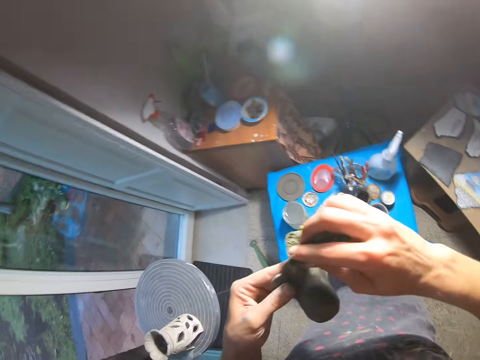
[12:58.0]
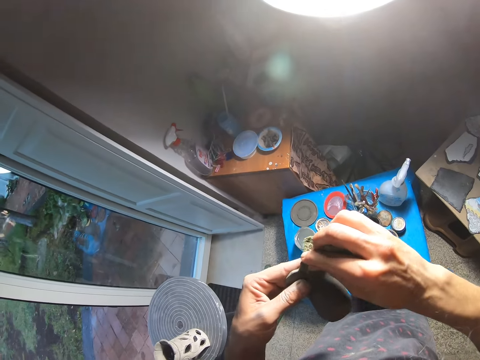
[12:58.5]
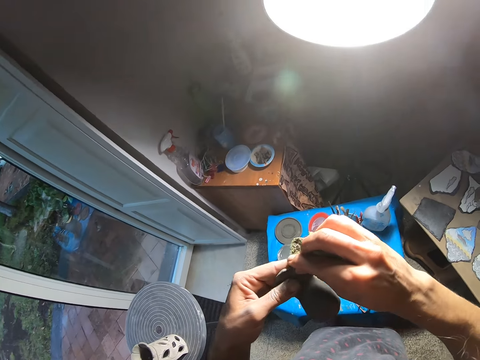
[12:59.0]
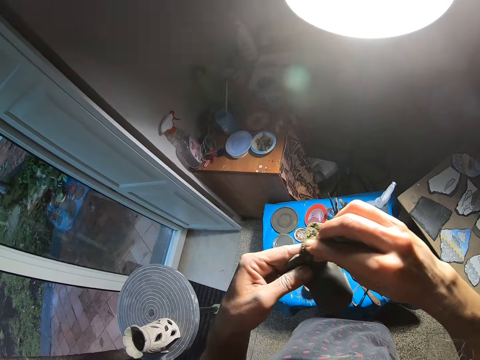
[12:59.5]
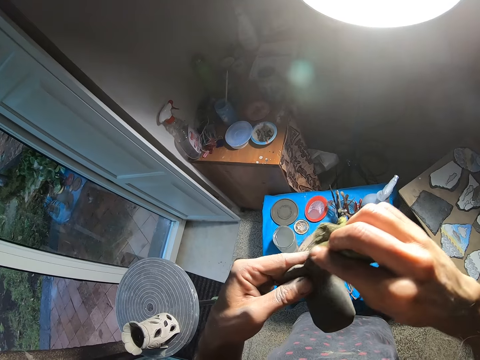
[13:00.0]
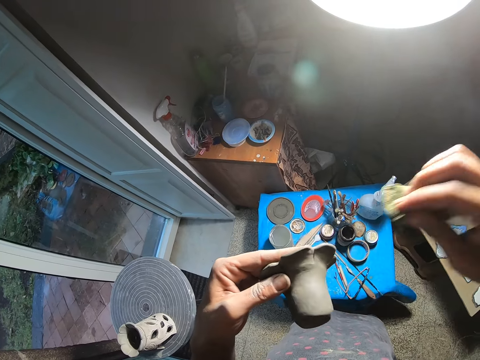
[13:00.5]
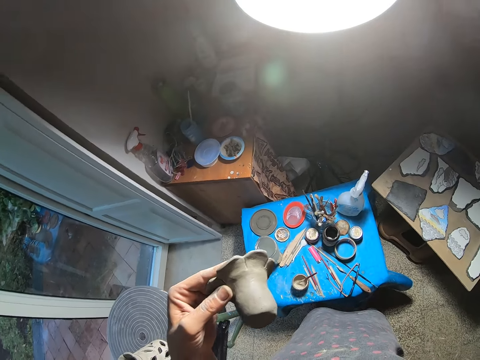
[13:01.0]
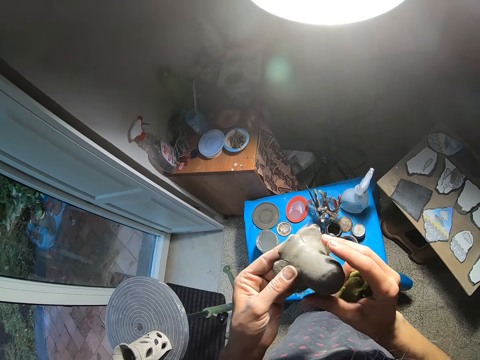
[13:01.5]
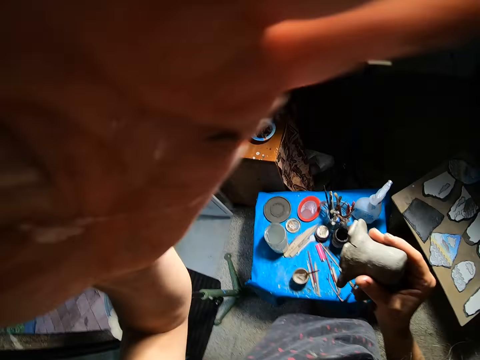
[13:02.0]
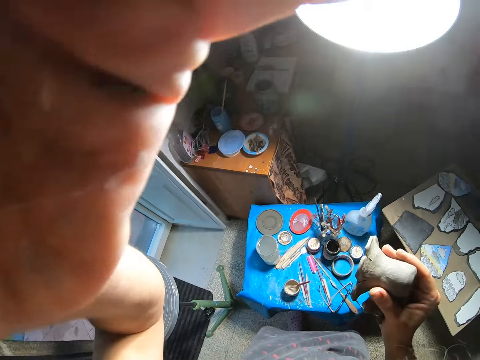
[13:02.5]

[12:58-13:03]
The camera wearer moves his hand. He passes the clay vase from his left hand to his right hand.
